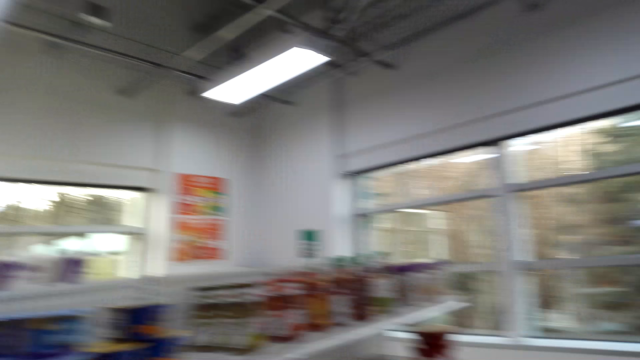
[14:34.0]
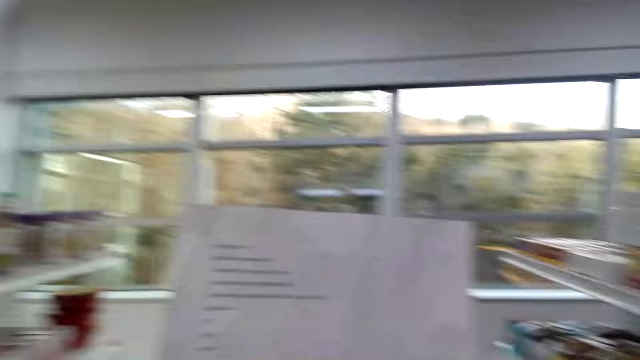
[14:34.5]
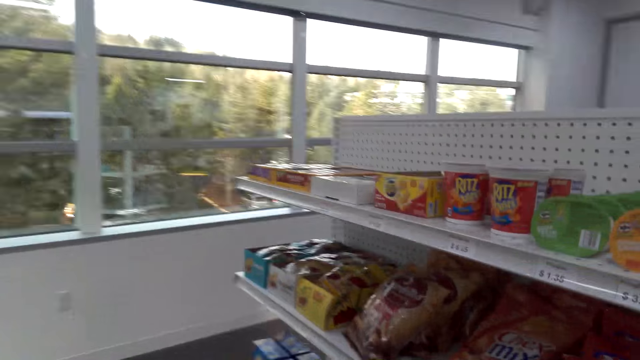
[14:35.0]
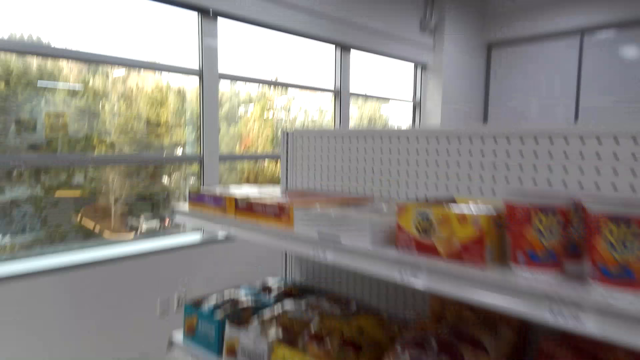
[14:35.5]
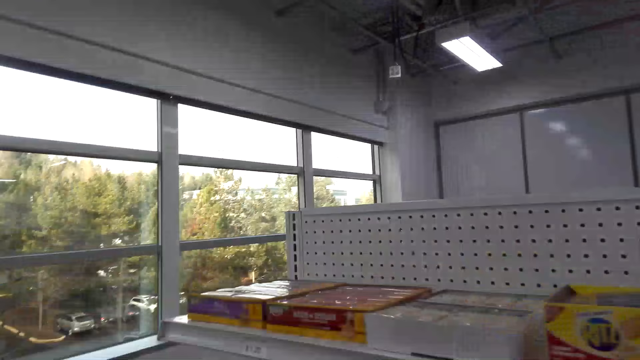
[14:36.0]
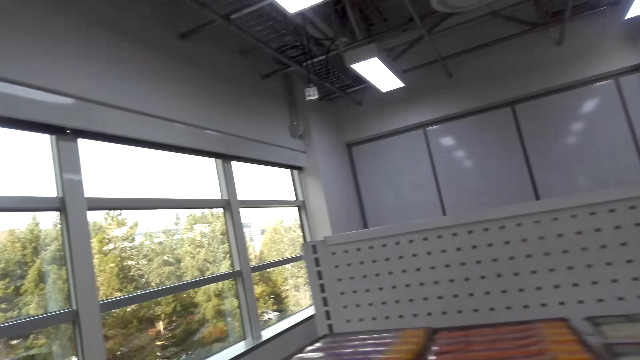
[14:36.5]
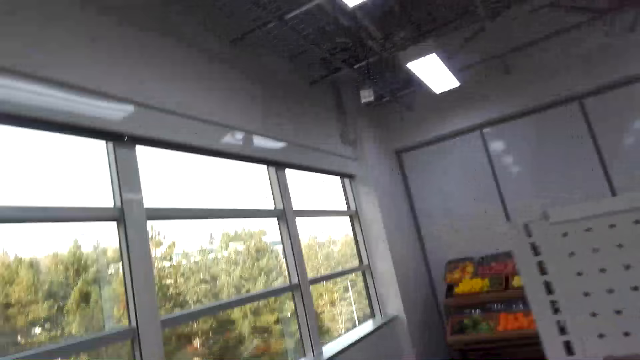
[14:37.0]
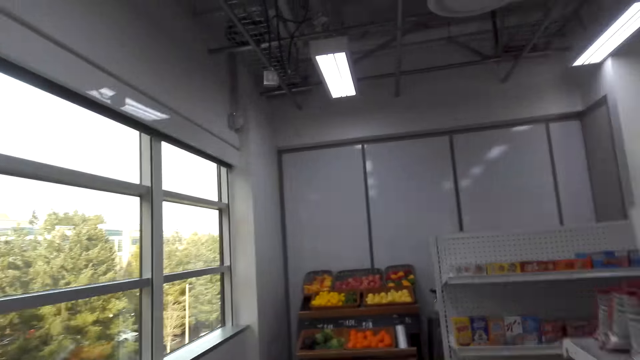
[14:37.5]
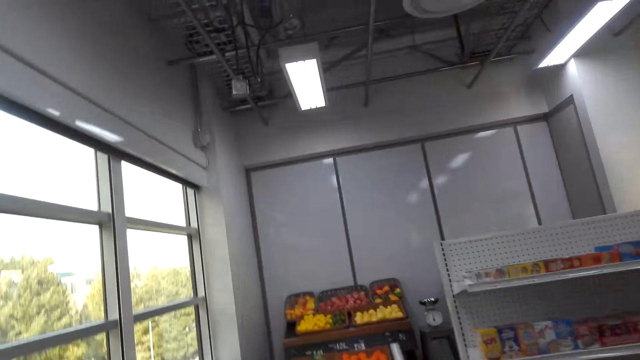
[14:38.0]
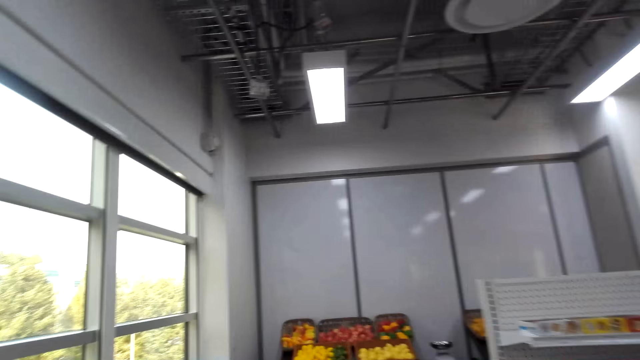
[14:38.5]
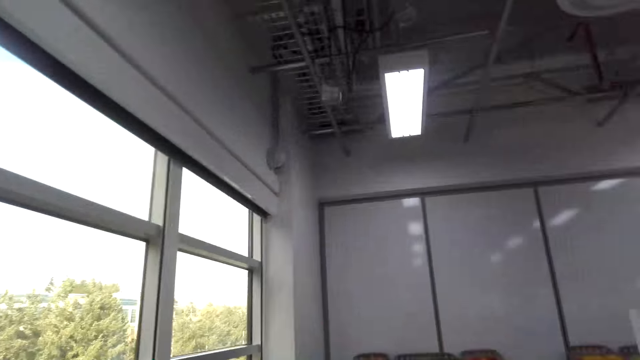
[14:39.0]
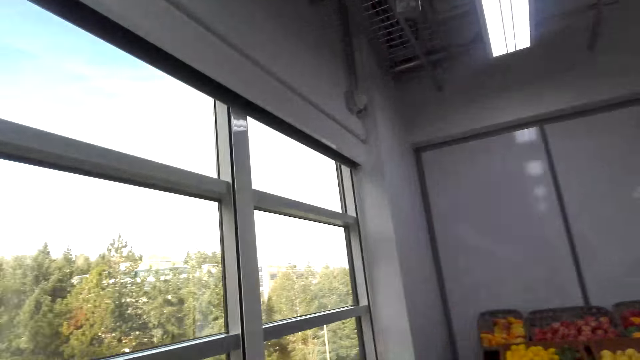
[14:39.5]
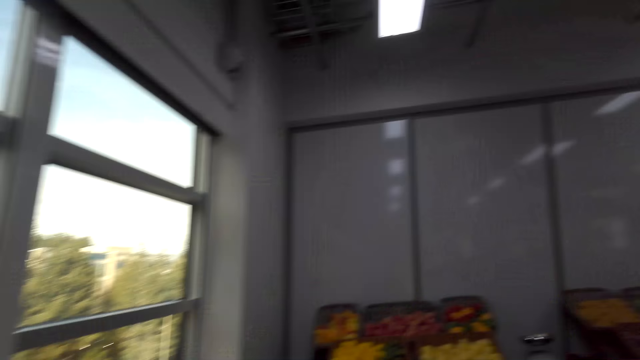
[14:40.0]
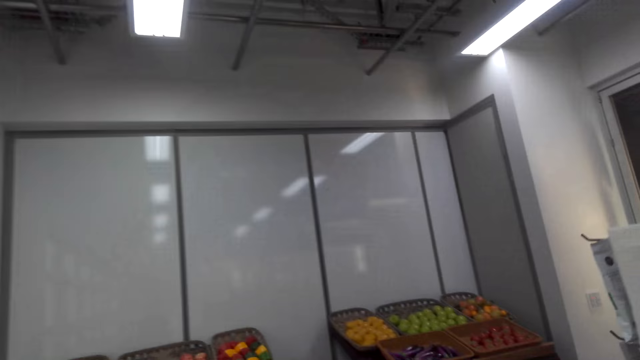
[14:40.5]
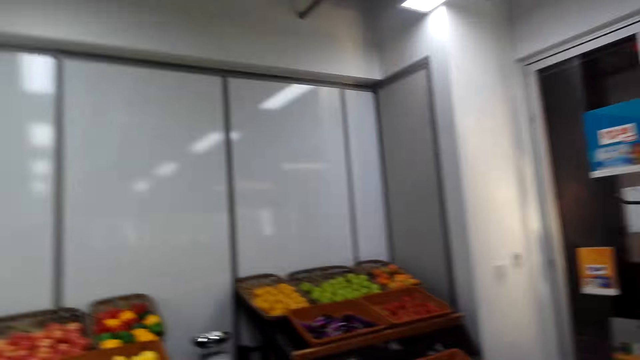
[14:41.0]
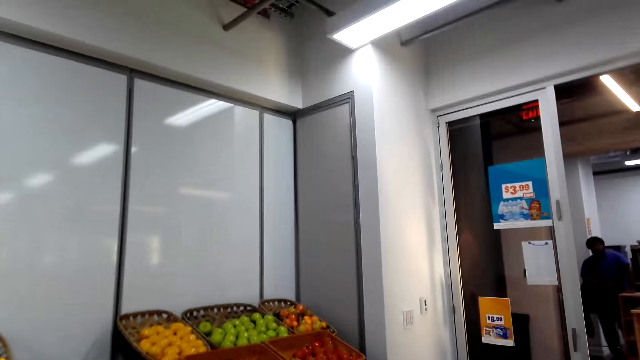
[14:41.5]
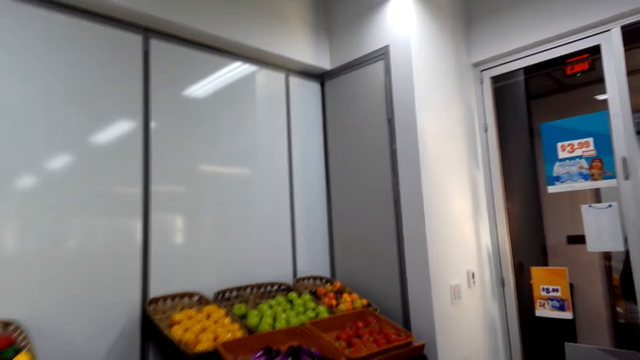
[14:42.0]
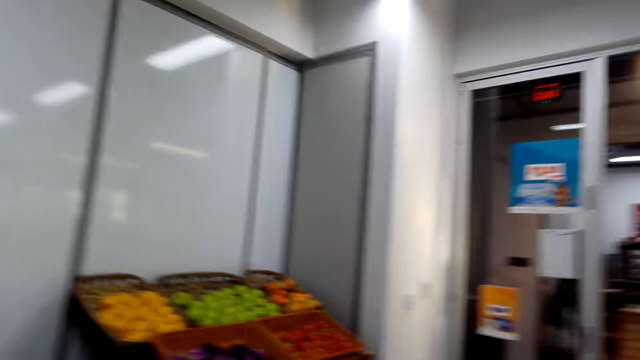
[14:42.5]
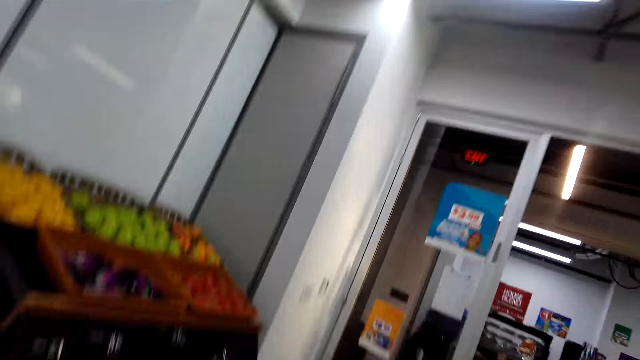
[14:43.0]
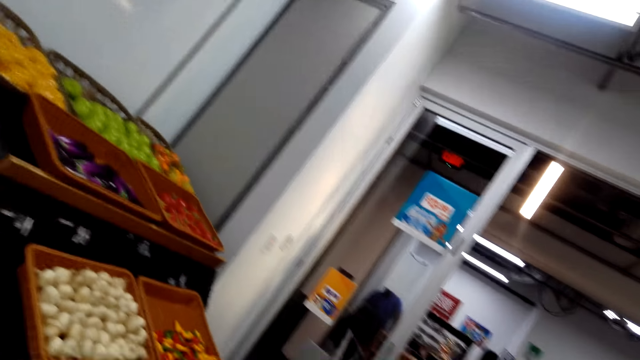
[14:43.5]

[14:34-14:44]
The camera wearer walks around the supermarket.

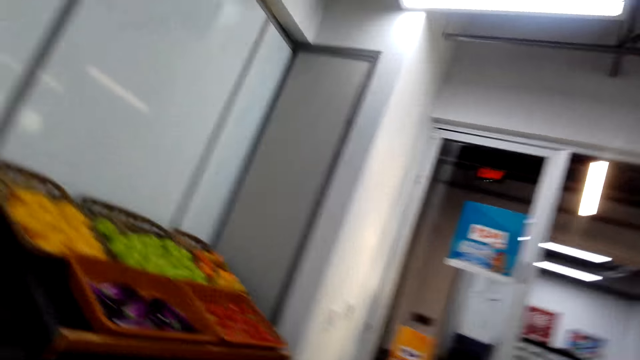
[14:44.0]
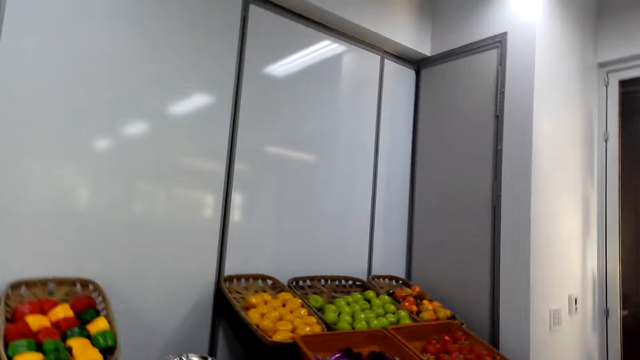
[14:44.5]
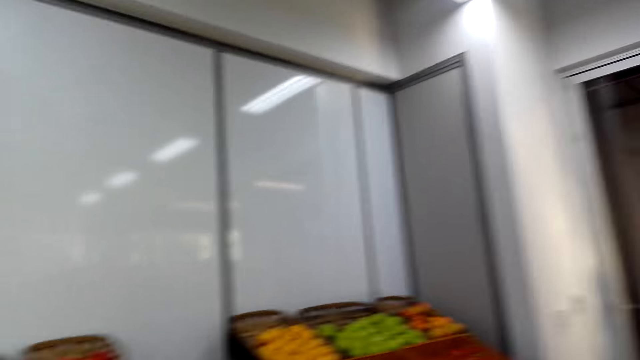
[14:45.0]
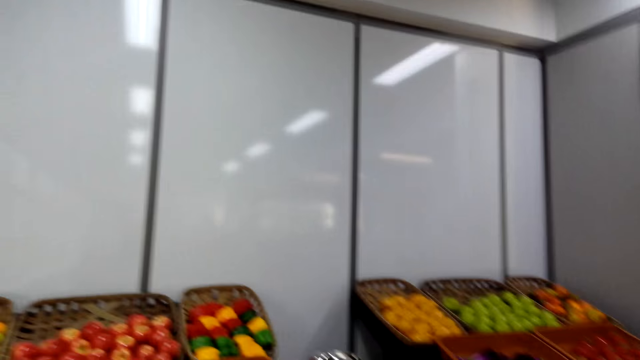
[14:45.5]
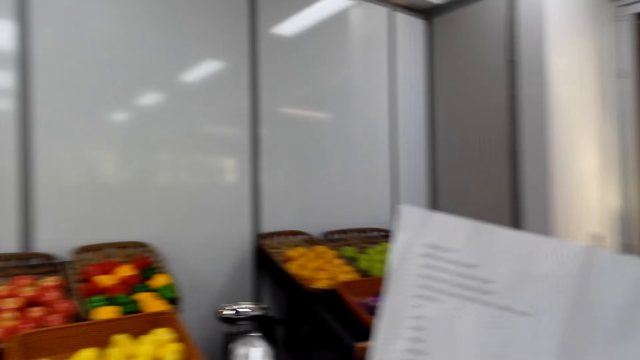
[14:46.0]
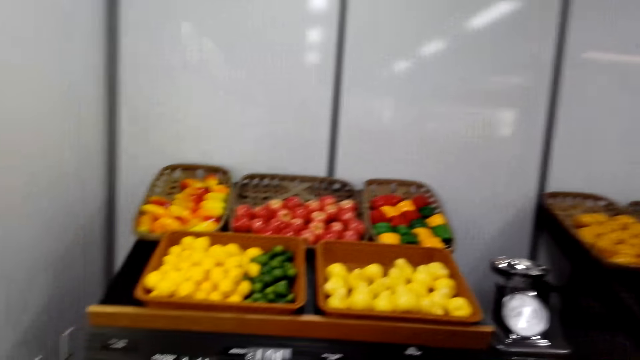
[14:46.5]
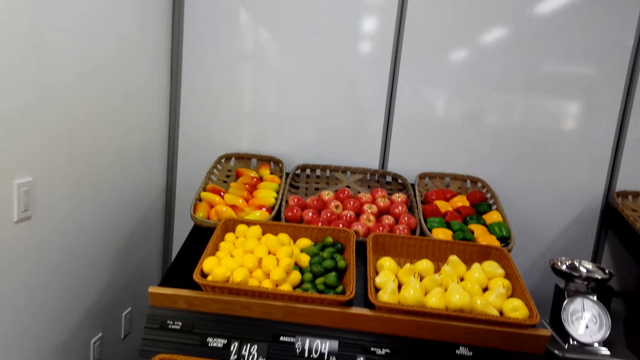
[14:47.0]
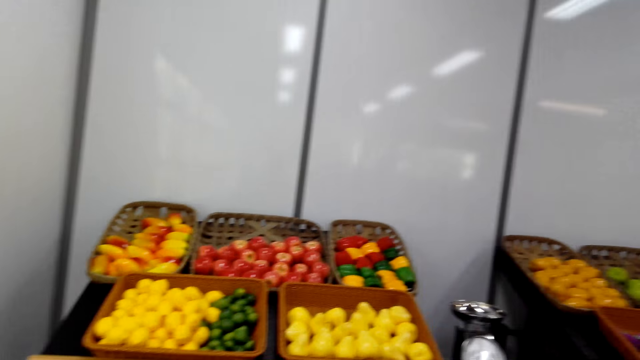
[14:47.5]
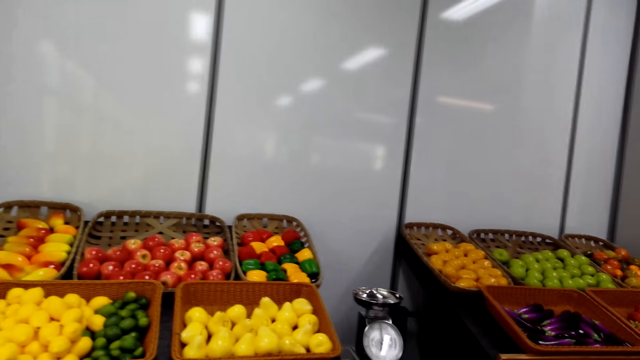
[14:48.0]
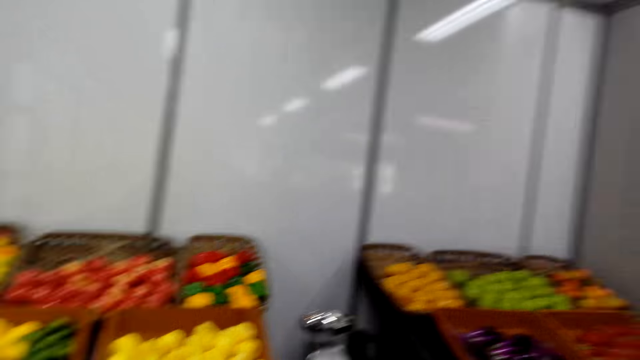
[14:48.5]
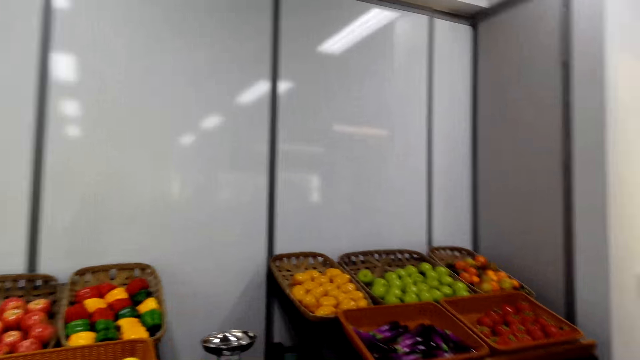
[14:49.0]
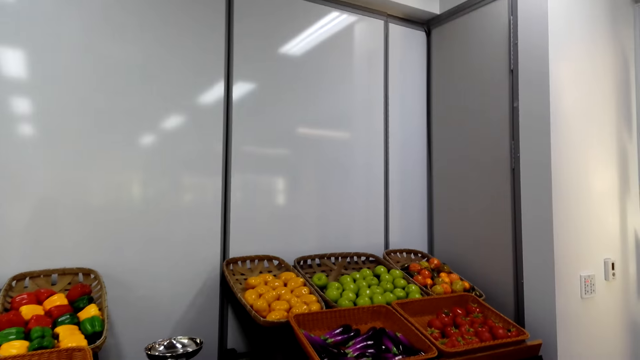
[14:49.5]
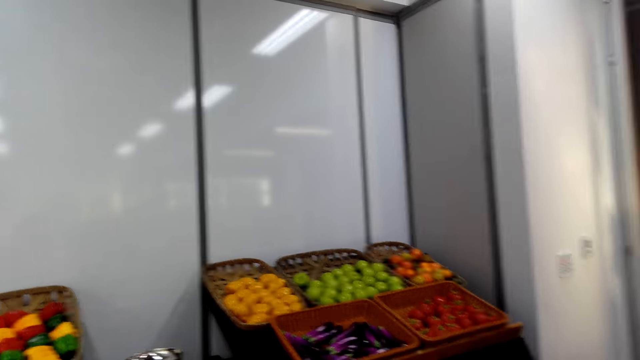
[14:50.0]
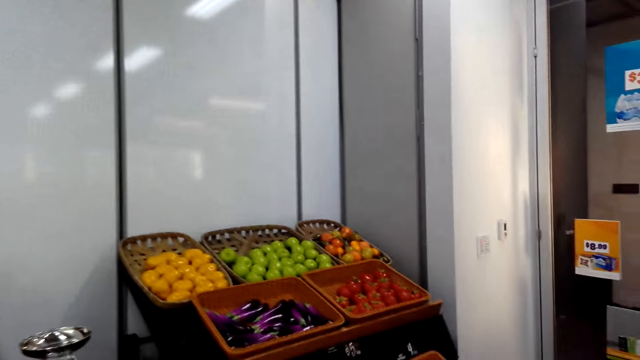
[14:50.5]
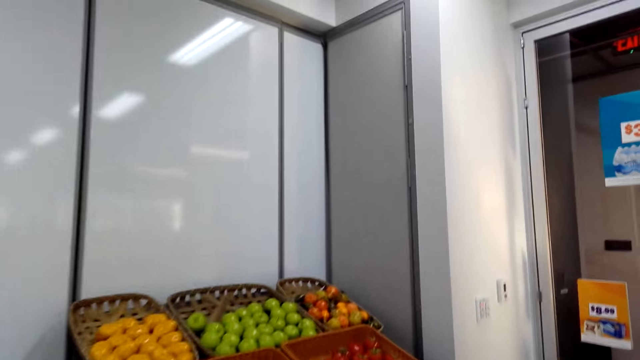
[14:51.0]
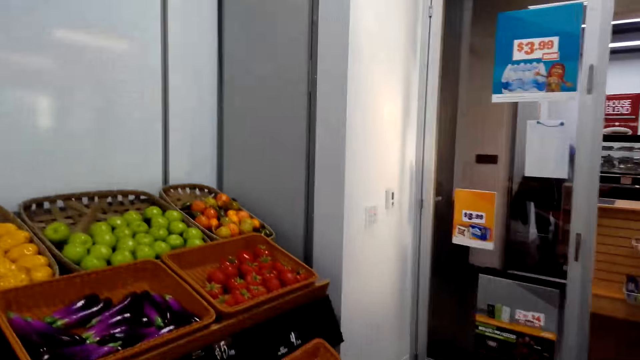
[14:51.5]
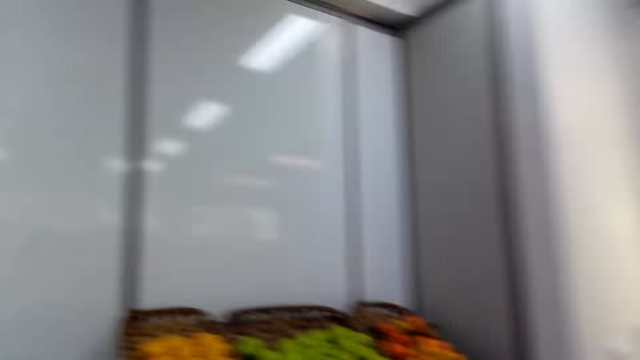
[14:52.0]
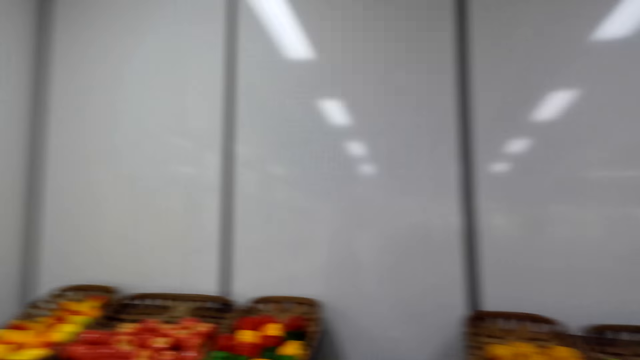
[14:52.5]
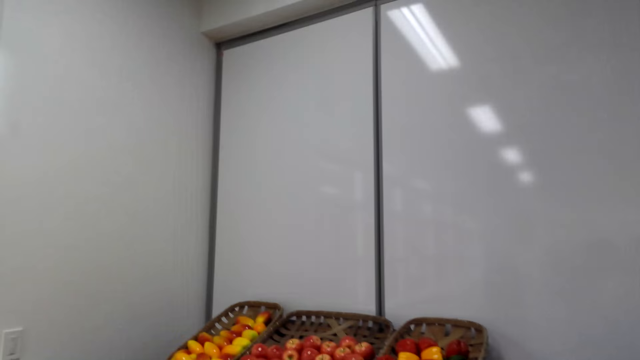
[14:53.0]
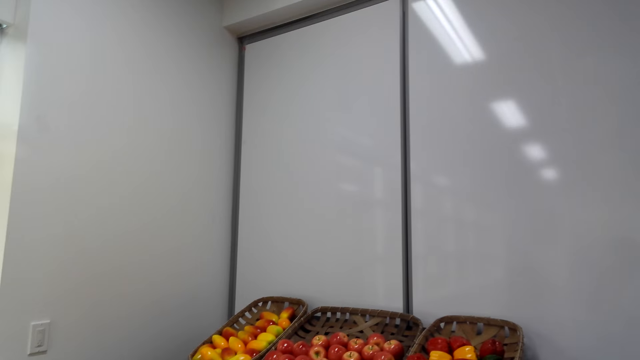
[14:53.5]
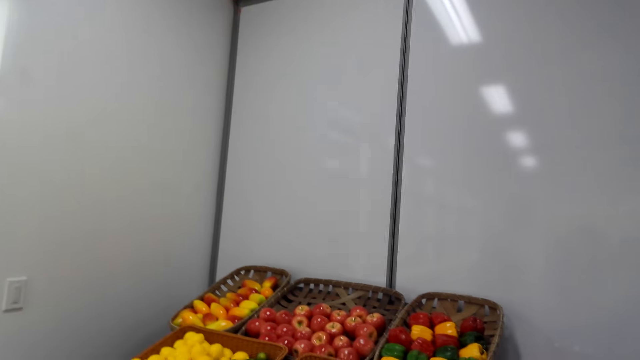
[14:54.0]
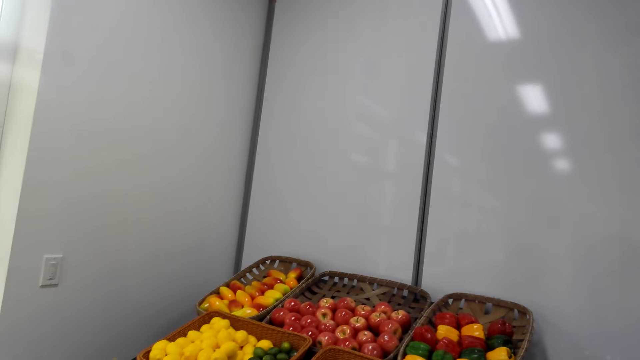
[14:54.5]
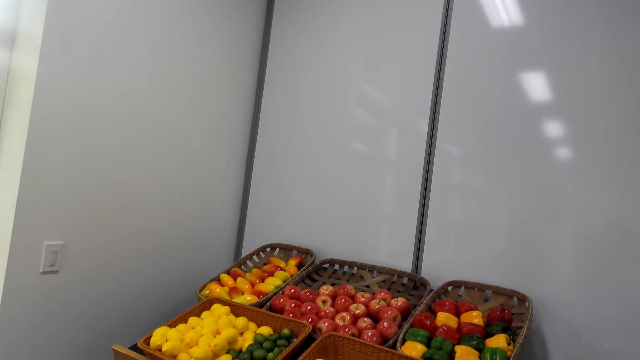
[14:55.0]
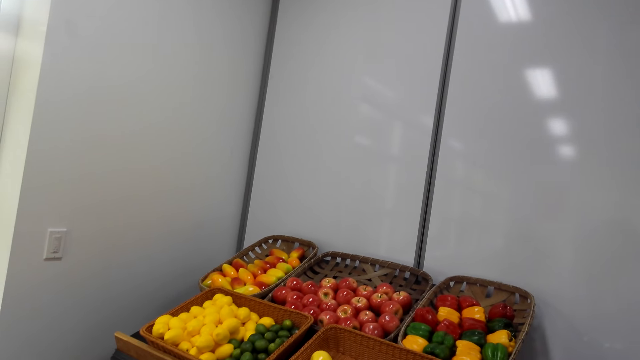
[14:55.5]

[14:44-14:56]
The camera wearer lifts the paper. They stare at the groceries.
